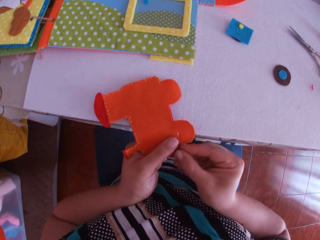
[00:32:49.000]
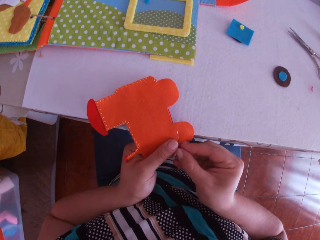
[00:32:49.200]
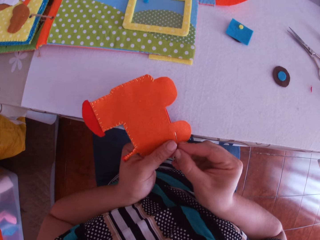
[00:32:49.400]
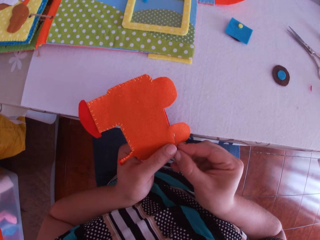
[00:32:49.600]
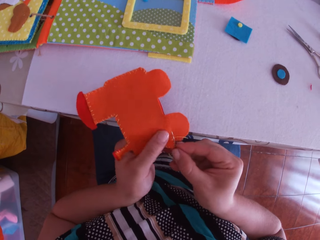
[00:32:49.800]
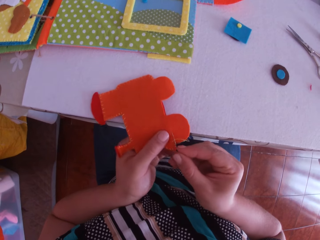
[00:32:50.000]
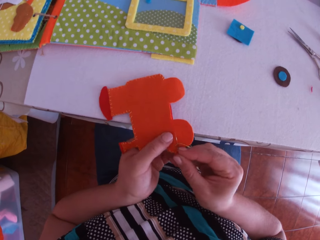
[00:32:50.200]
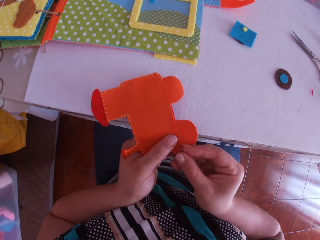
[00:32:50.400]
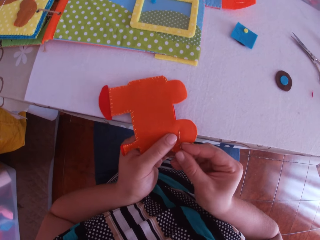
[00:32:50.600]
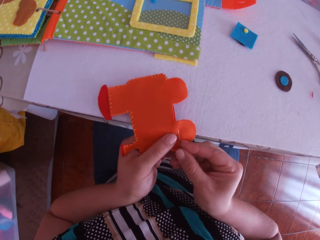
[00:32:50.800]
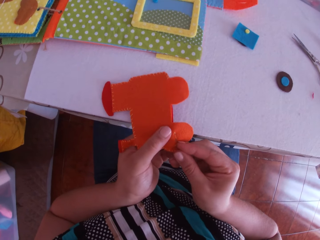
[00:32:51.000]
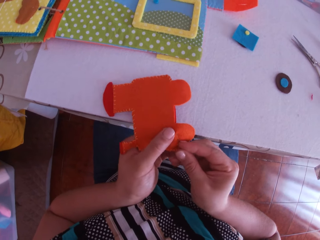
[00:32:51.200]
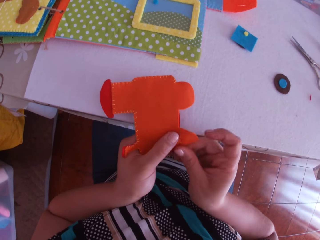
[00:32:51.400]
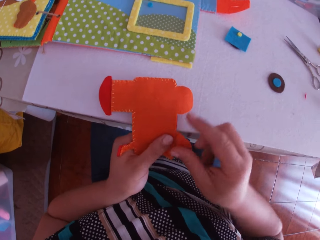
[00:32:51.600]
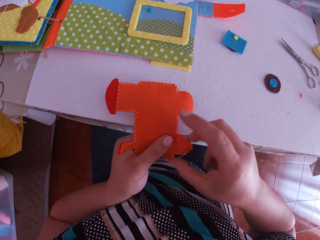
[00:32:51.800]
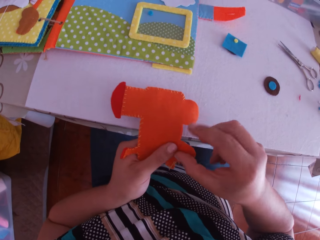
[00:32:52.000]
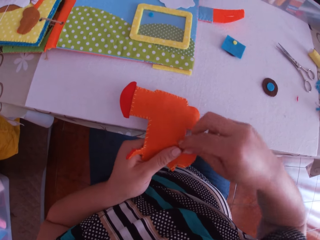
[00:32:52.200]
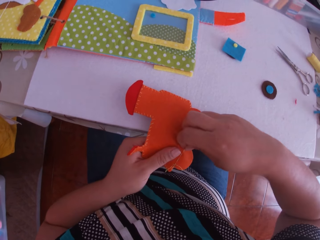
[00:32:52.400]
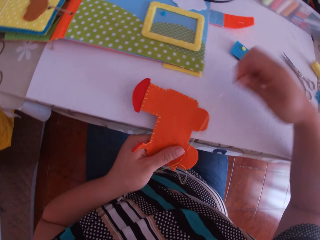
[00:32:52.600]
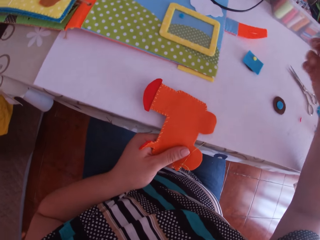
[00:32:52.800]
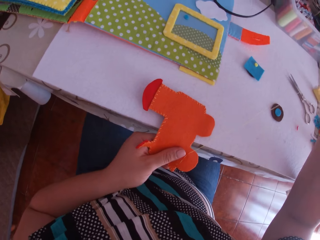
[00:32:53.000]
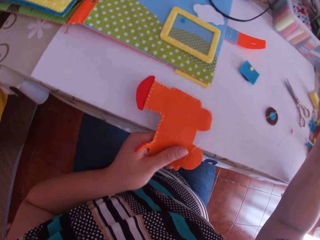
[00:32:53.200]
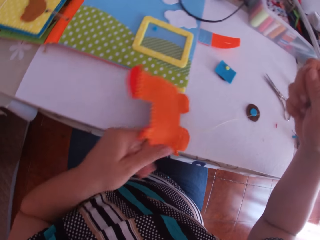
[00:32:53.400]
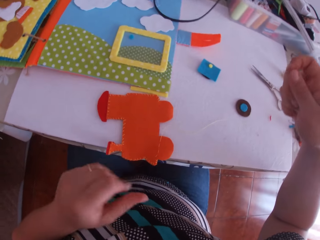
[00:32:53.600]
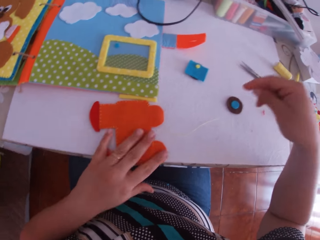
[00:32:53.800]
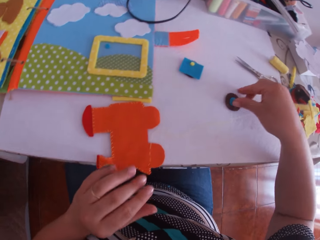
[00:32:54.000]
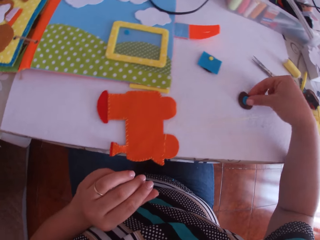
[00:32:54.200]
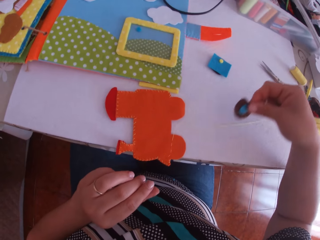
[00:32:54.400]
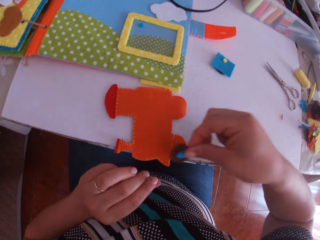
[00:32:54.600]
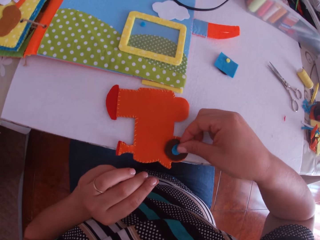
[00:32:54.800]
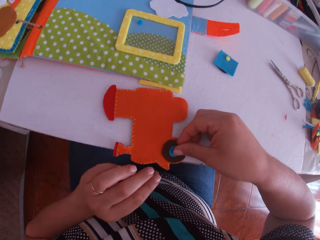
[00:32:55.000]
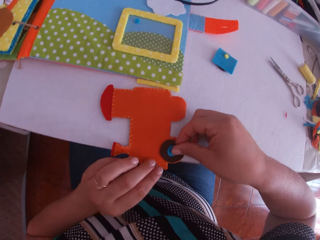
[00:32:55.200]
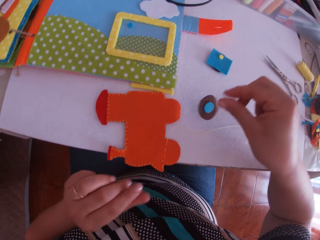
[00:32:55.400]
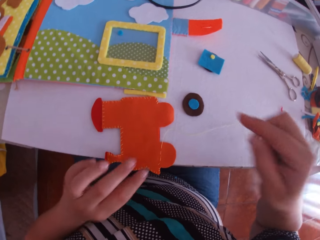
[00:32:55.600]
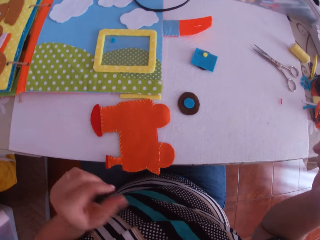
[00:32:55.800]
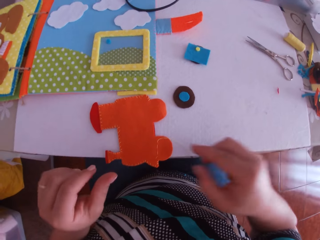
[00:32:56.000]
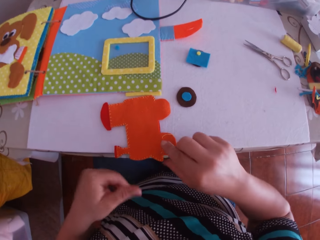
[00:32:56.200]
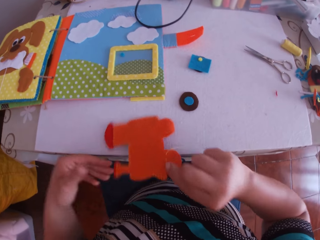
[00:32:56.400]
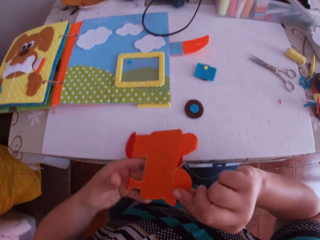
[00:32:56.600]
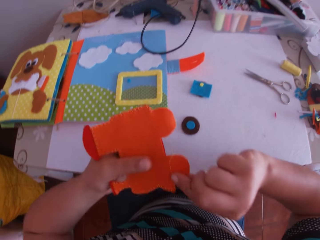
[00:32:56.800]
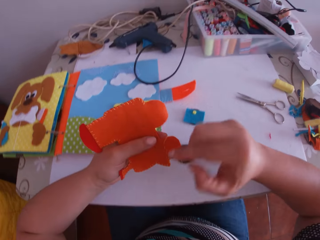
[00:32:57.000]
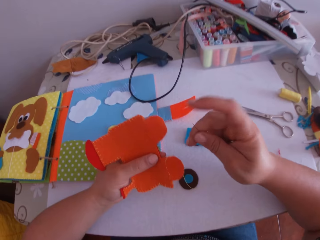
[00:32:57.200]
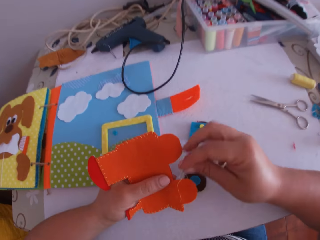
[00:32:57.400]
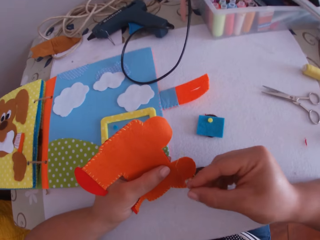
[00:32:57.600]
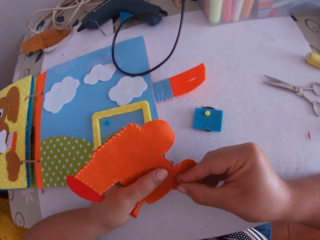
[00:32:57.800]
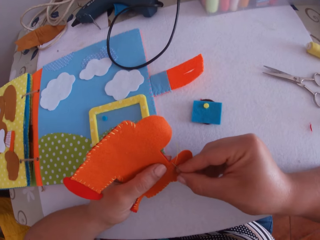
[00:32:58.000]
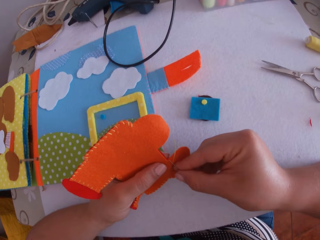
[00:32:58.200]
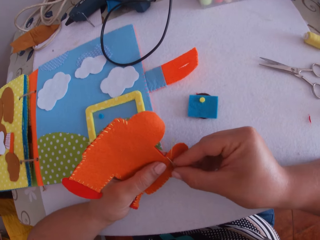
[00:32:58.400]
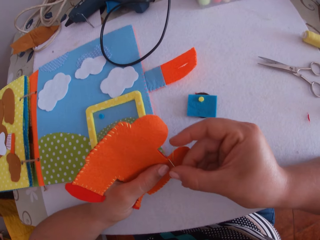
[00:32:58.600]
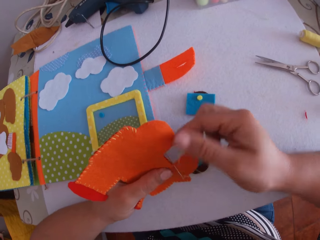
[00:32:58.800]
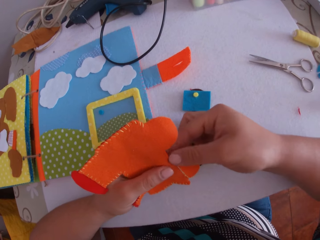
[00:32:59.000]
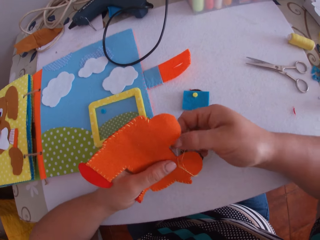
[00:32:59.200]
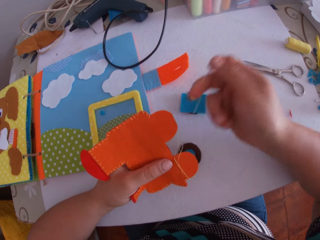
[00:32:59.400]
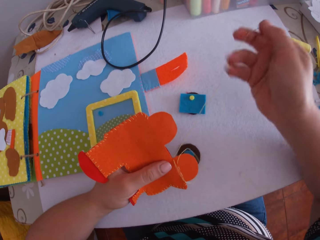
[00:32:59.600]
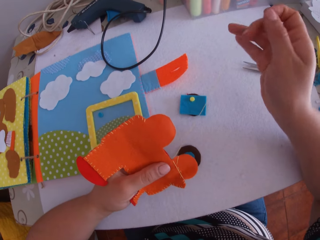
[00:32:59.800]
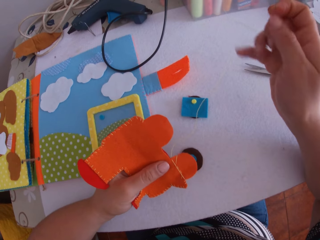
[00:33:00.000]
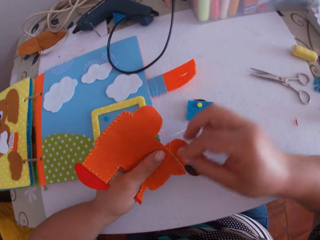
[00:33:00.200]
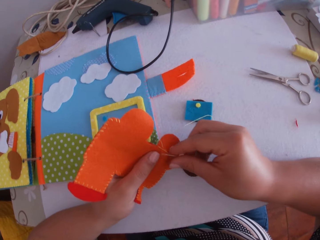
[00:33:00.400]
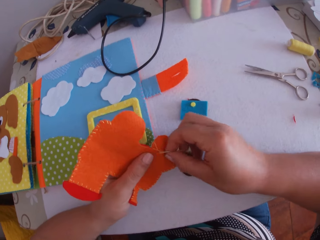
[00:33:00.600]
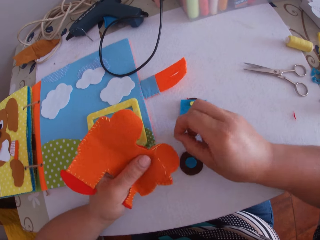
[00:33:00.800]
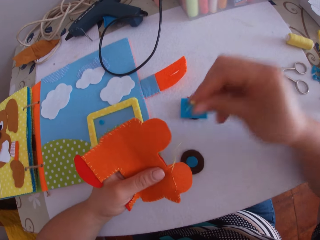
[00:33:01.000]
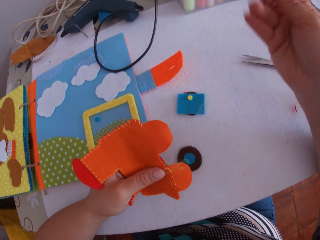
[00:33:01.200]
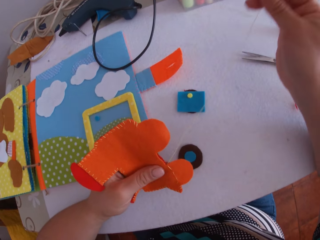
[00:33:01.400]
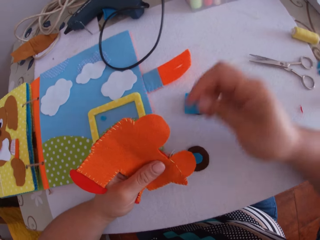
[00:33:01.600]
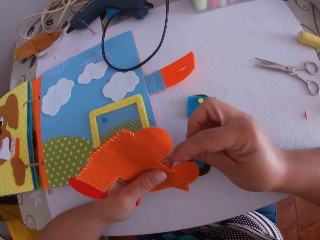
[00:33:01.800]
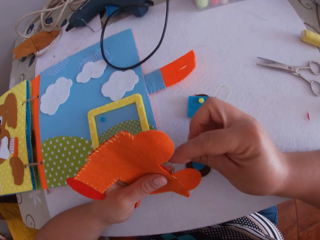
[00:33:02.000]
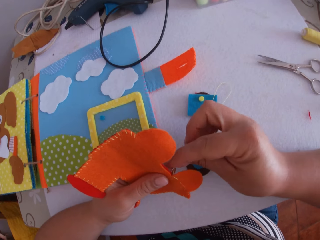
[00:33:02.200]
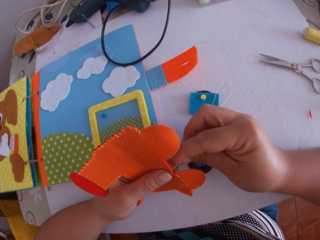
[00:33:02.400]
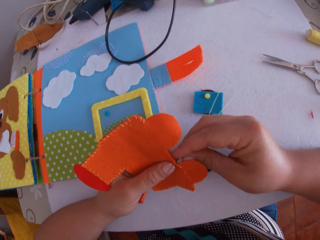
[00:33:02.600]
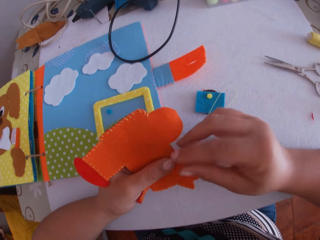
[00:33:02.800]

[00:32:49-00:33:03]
The camera wearer drops the felt train craft or paper train on the desk. She swings her hand. She touches the felt train craft. She picks up a wheel of the paper train with her right hand. She places the wheel of the paper train on the paper train with her right hand. She throws the wheel of the paper train on the table with her right hand. She swings her hand. She picks up the paper train on the table with her left hand. She swings her hand. She holds the paper train with both hands. She swings her hand. She sews the felt train craft using a sewing needle and a thread, with the needle in her right hand.

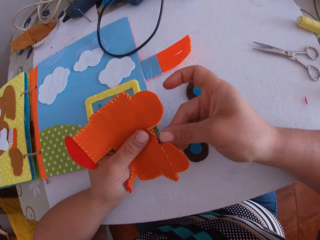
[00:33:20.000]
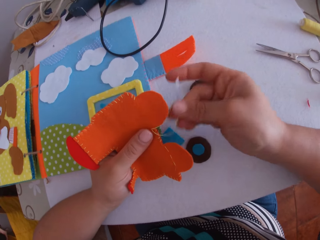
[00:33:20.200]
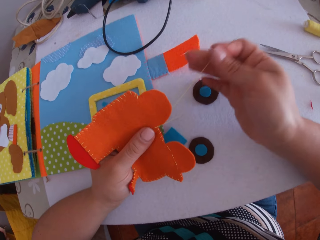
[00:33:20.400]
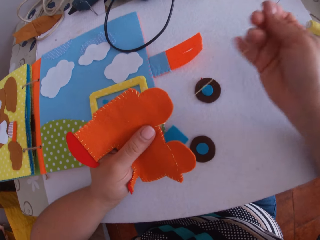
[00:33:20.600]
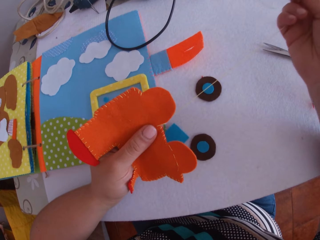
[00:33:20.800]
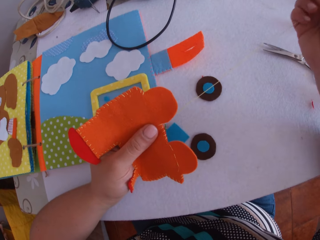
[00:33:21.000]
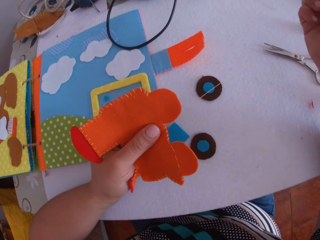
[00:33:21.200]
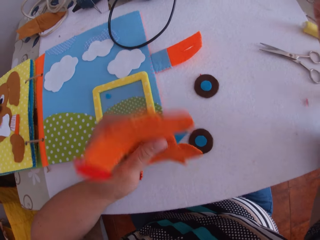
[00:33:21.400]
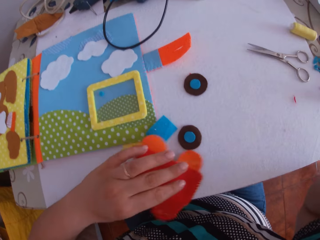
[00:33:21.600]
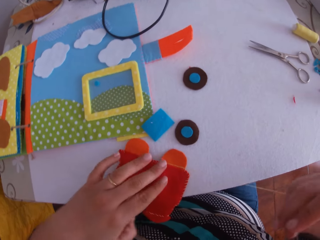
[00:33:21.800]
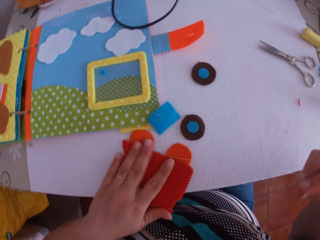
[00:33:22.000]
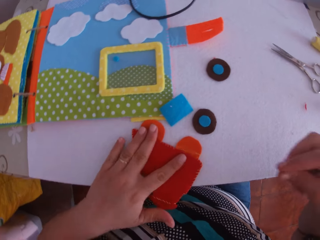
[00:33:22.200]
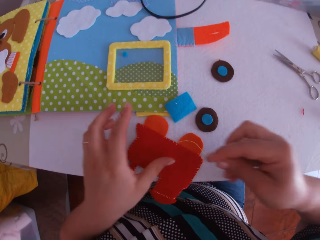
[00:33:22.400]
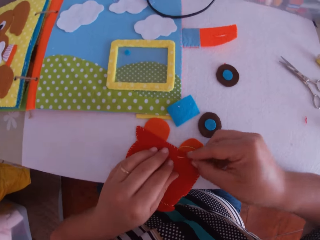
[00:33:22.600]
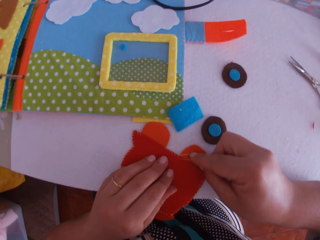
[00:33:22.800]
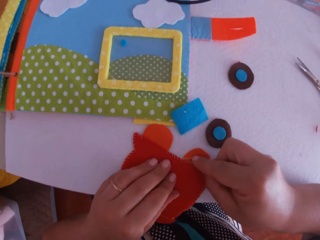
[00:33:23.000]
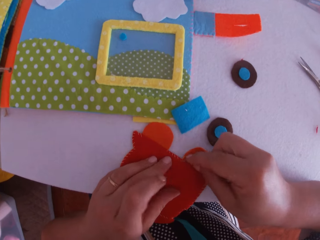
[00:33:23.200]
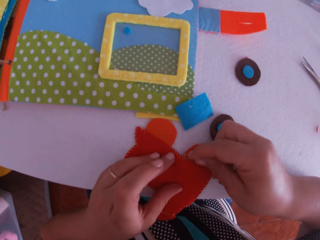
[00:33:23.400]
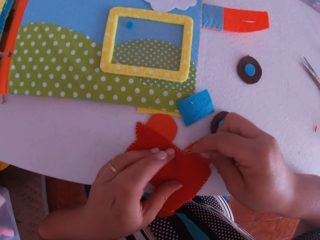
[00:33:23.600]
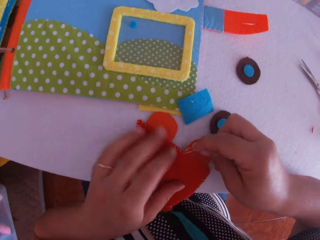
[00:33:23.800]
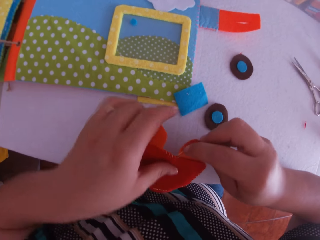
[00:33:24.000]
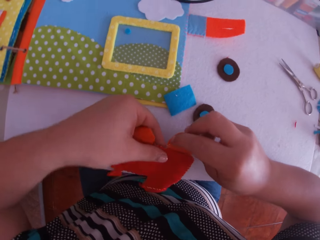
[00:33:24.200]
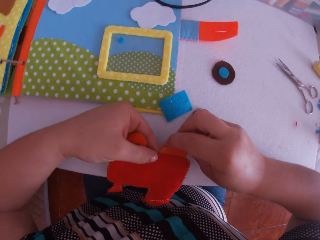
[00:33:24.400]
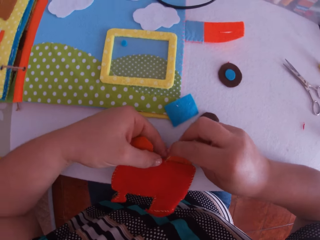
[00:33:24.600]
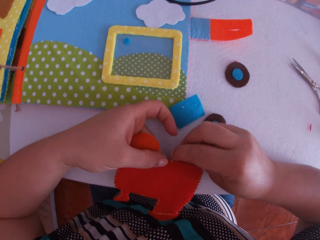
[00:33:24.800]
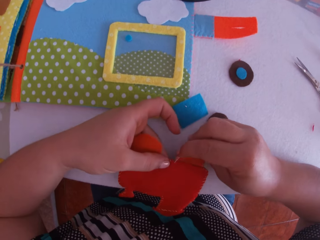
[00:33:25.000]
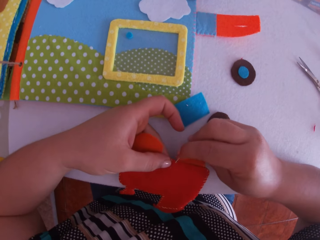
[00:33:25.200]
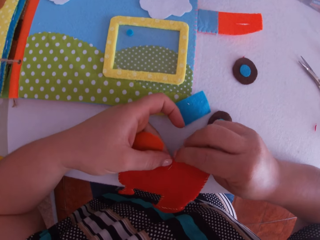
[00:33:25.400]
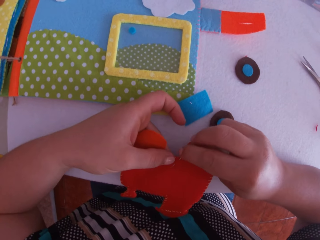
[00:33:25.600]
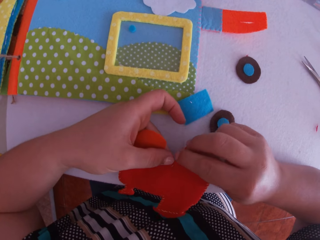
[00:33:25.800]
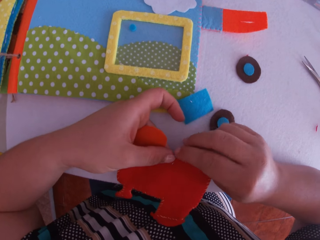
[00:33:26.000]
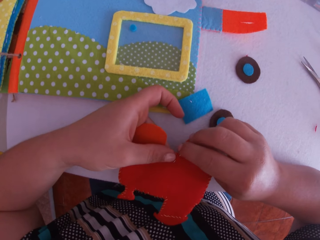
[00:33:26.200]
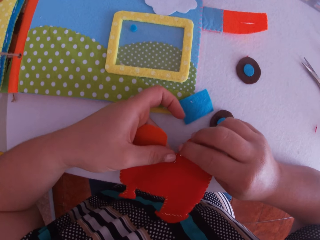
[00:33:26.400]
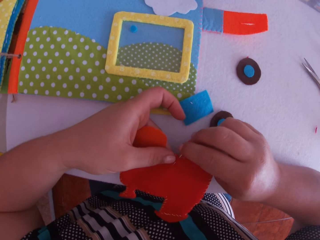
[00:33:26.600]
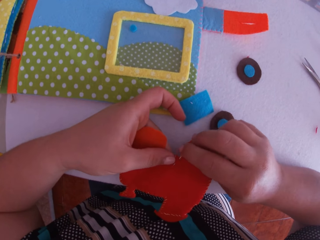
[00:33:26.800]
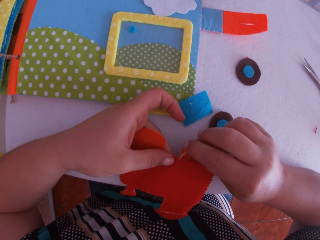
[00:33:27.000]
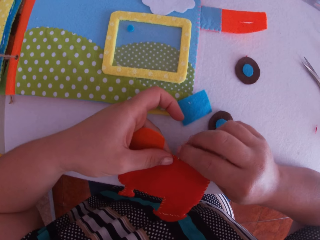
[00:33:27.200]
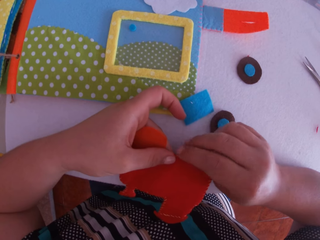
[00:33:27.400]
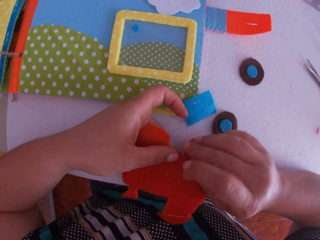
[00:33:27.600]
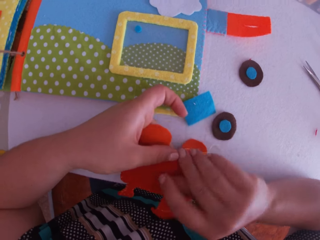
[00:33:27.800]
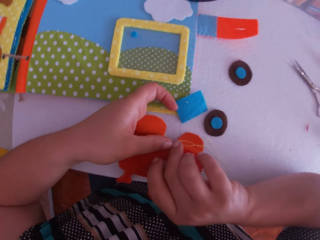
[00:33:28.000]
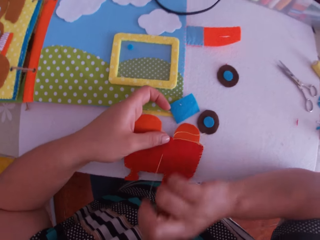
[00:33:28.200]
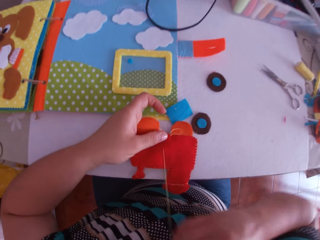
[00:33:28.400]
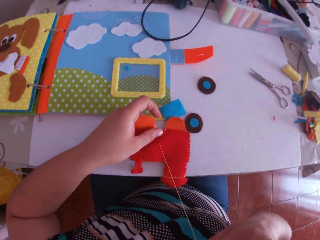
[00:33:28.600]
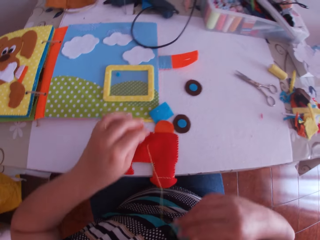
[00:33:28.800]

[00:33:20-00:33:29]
The camera wearer turns the felt train craft or paper train. She places the paper train on the table with her left hand. She sews the felt train craft using a sewing needle and a thread, with the needle in her right hand. She swings her hand. She holds the felt train craft with the left hand. She sews the felt train craft using a sewing needle and a thread.
